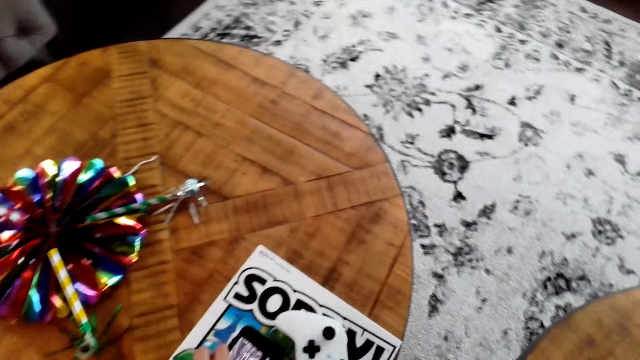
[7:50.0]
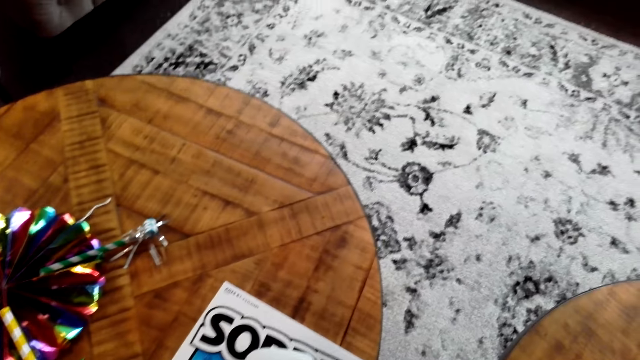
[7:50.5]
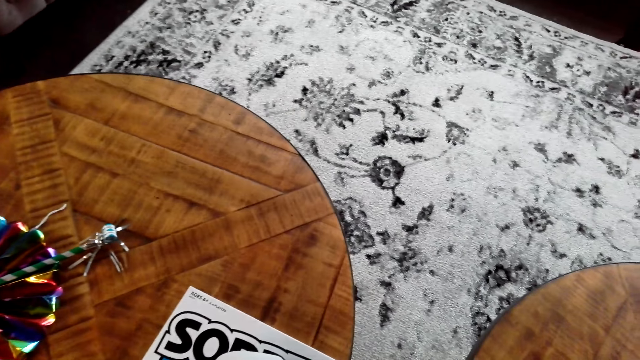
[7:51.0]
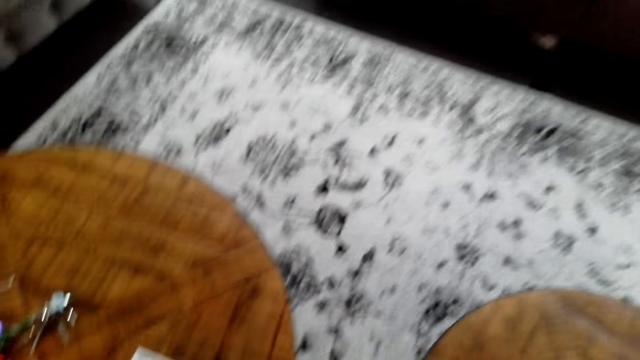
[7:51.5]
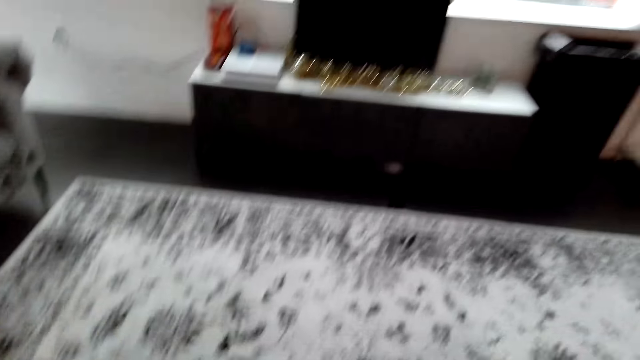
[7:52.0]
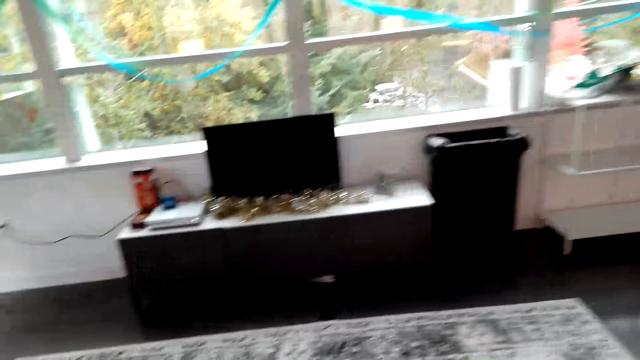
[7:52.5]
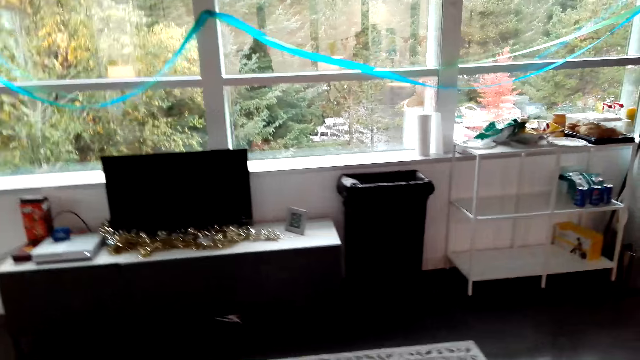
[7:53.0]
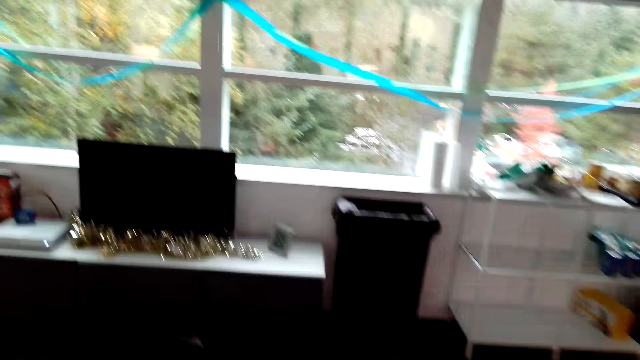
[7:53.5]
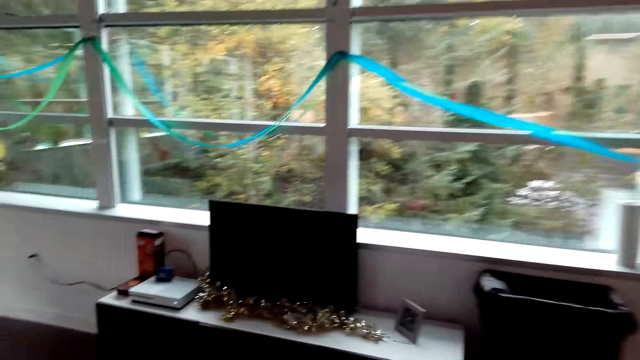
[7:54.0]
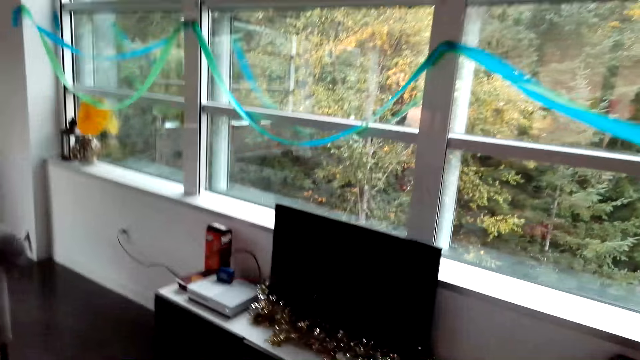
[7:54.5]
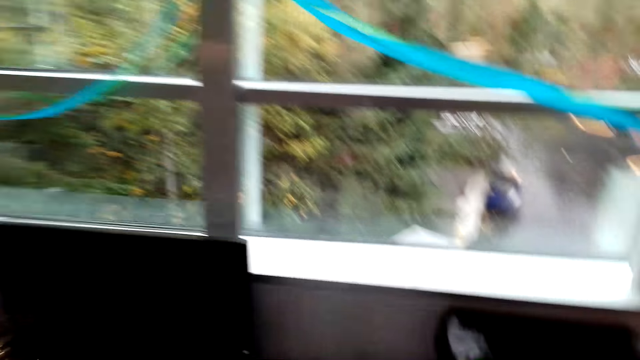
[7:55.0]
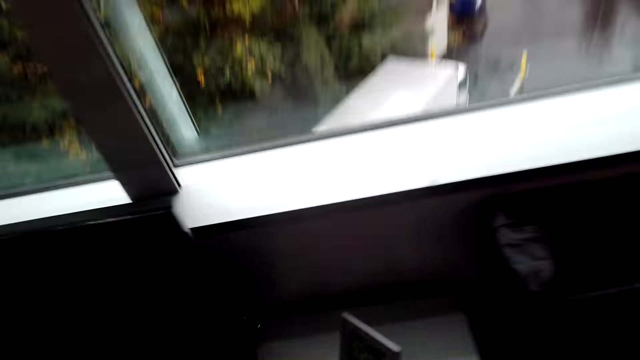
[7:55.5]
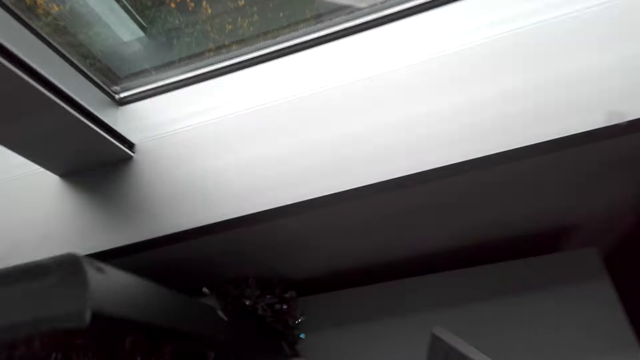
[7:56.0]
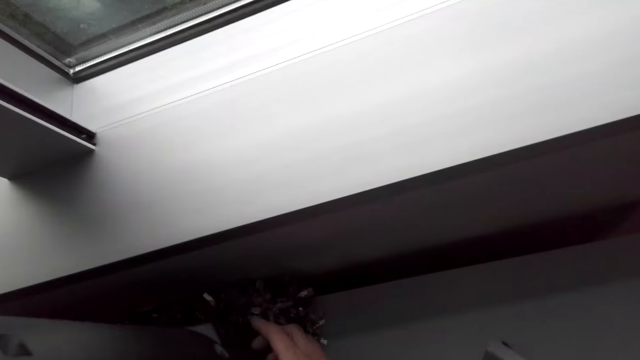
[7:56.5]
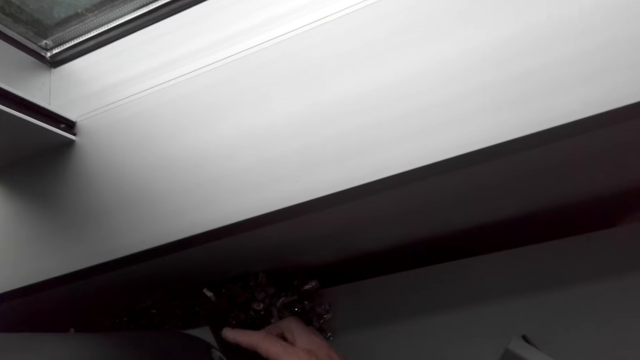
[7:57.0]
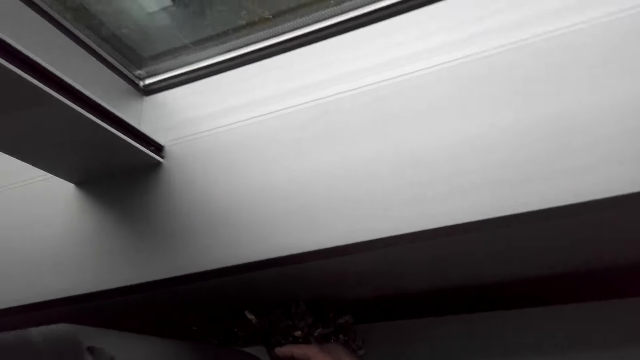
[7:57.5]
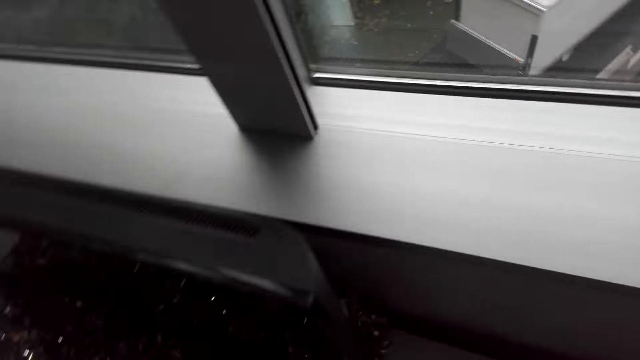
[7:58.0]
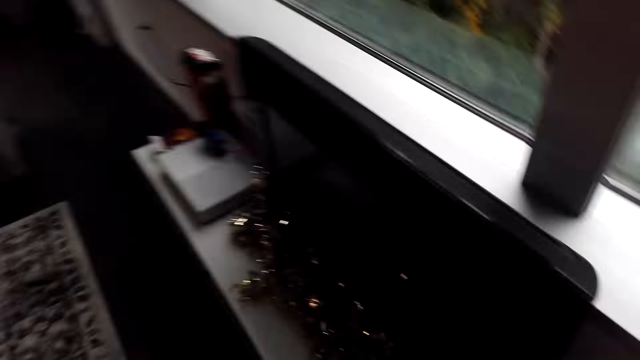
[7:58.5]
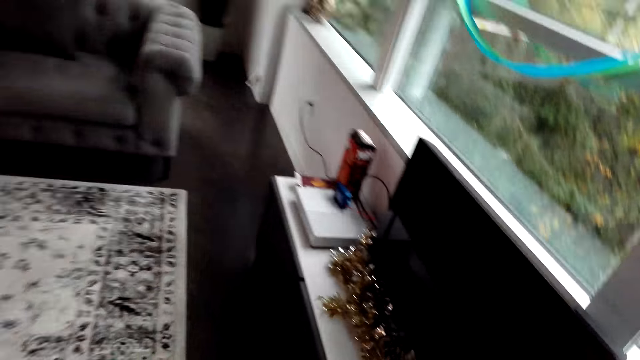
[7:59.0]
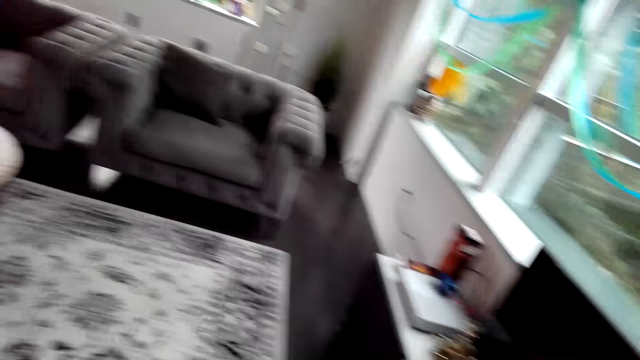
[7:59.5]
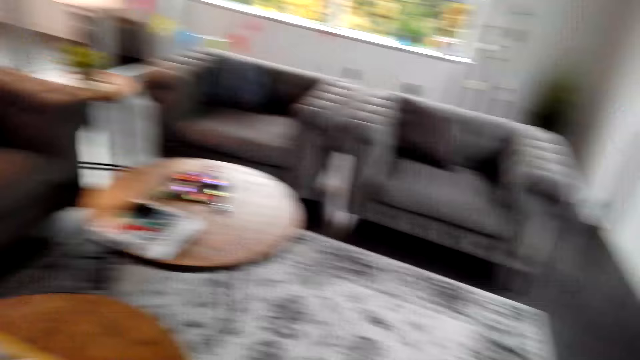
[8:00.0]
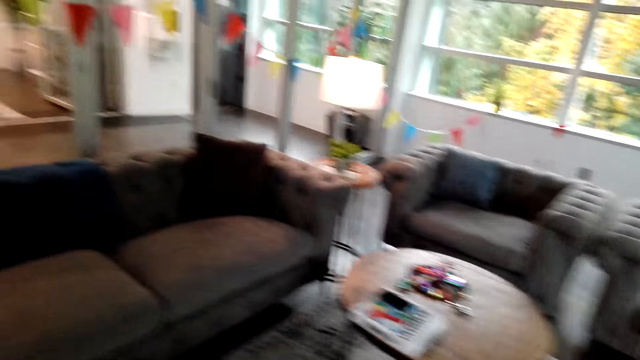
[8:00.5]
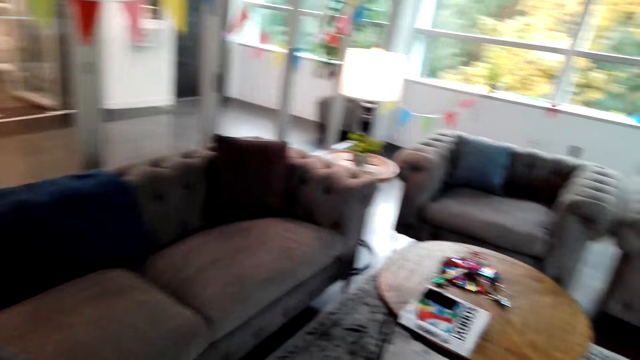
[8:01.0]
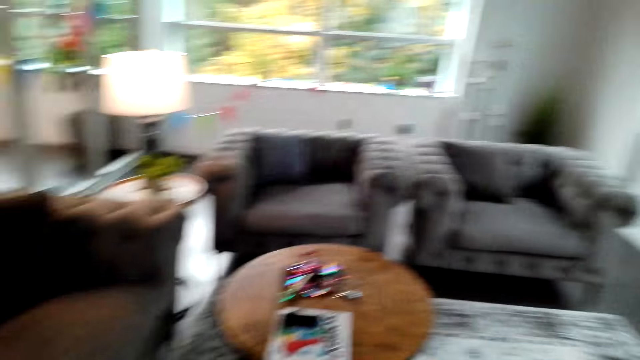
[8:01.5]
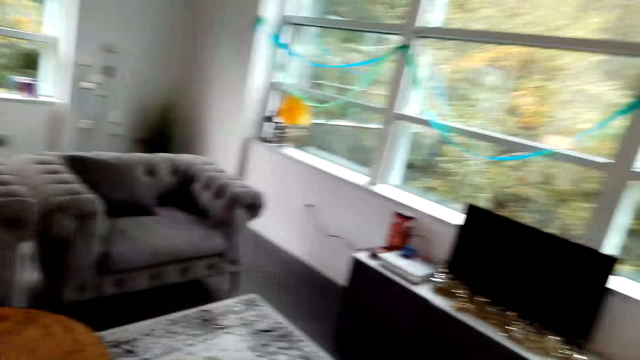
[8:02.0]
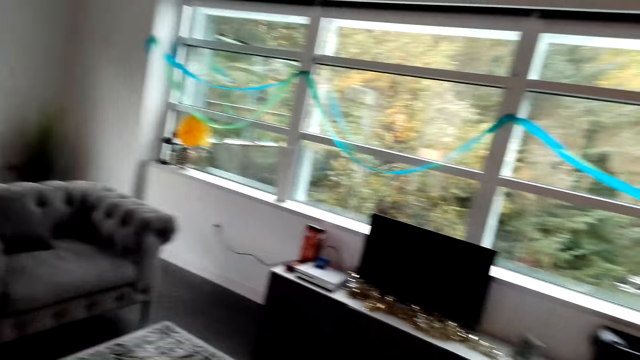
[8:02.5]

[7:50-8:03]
The camera wearer puts his phone on the table. He walks. He switches on the television. He touches the television on the table. He walks around the hotel.

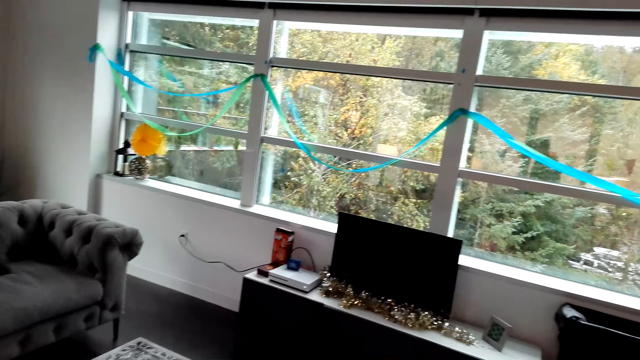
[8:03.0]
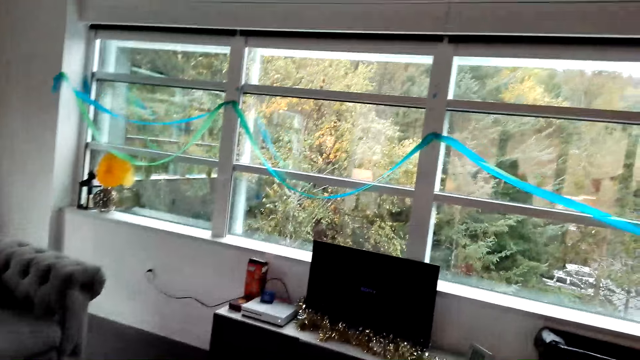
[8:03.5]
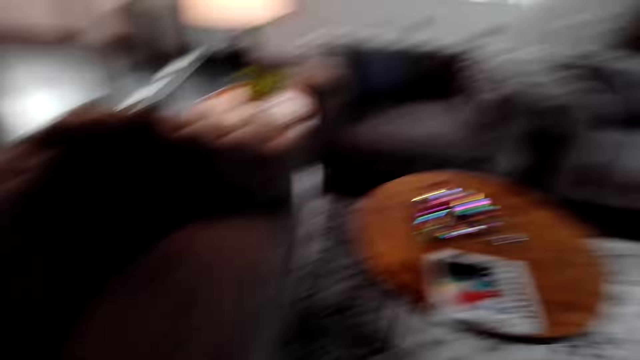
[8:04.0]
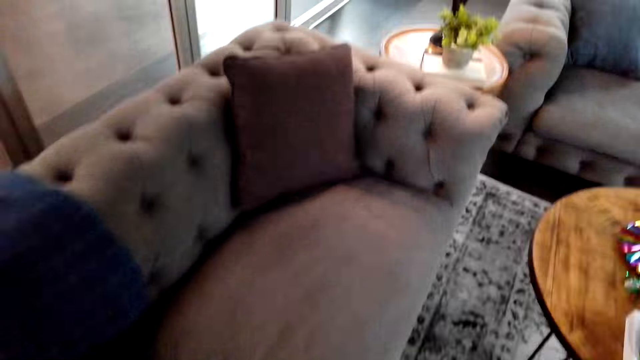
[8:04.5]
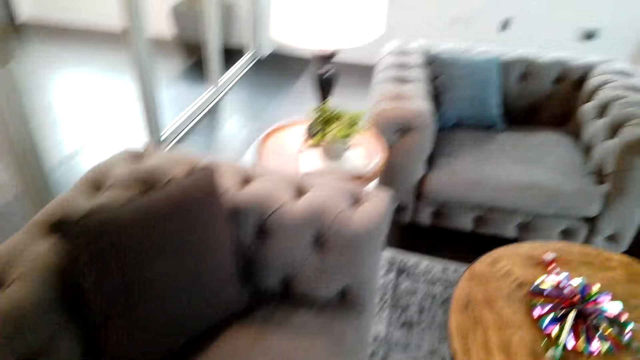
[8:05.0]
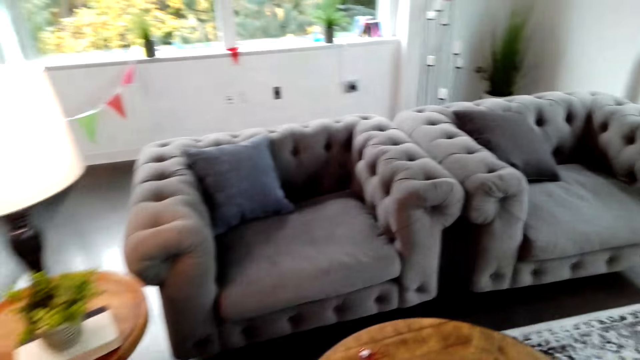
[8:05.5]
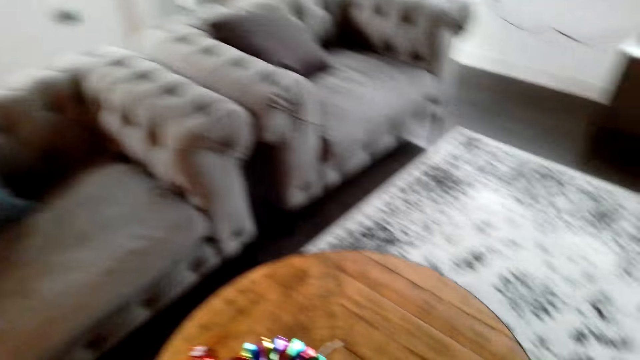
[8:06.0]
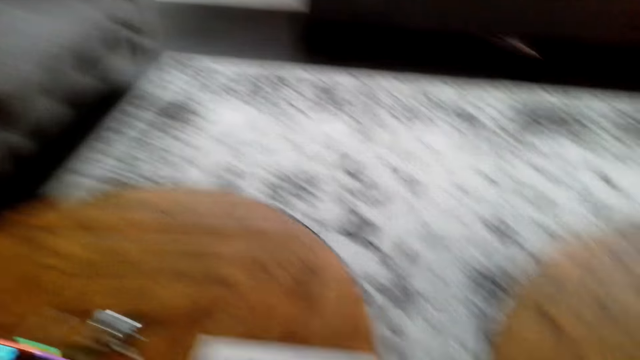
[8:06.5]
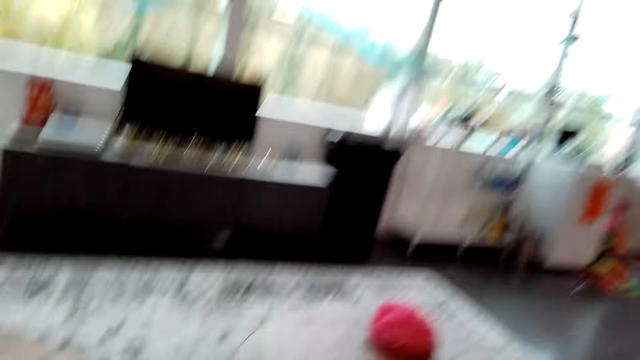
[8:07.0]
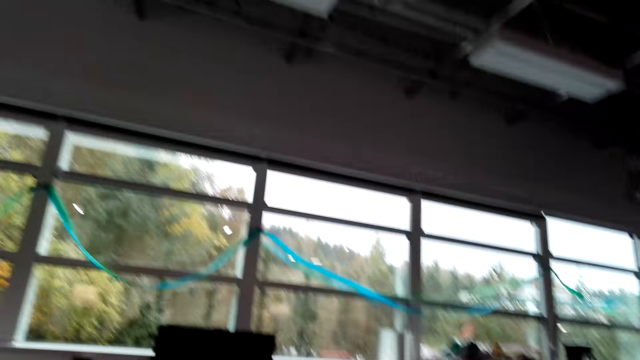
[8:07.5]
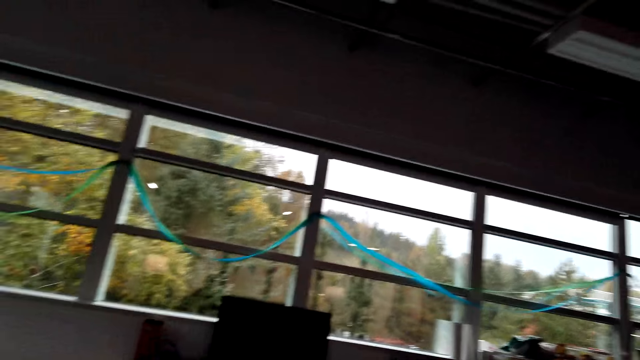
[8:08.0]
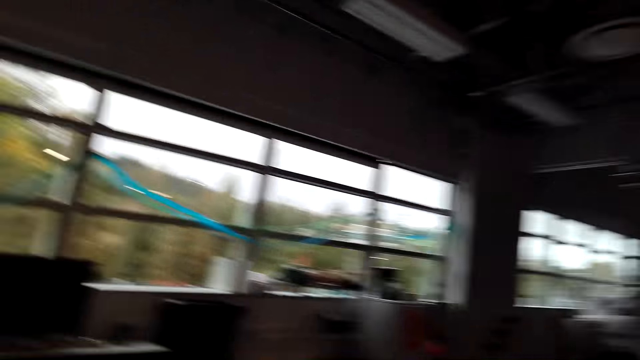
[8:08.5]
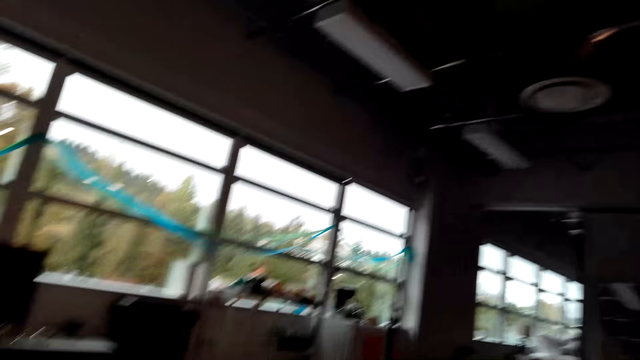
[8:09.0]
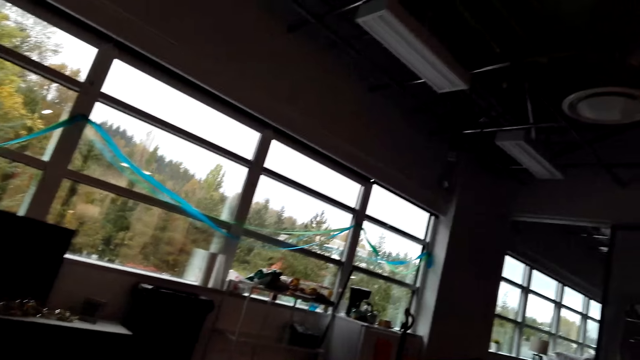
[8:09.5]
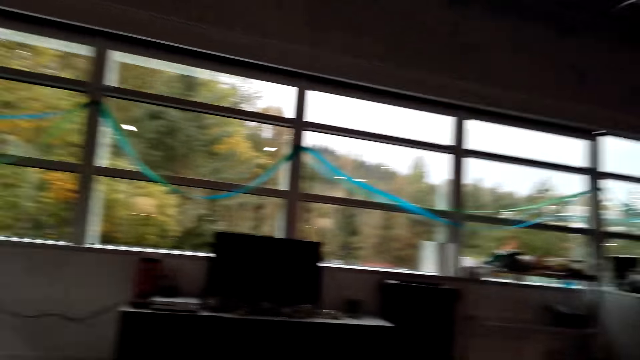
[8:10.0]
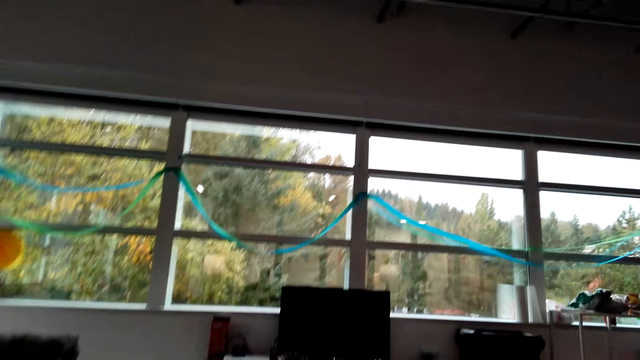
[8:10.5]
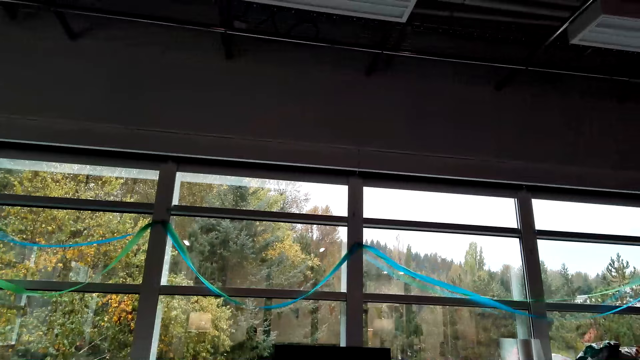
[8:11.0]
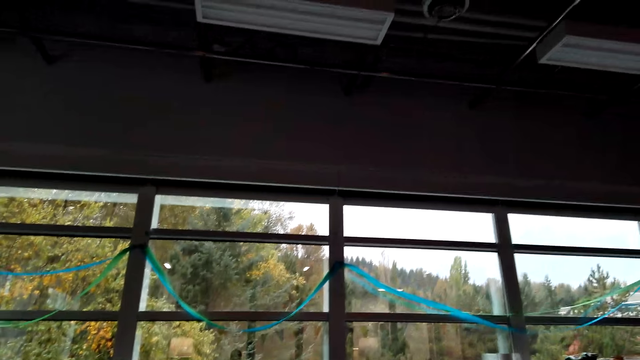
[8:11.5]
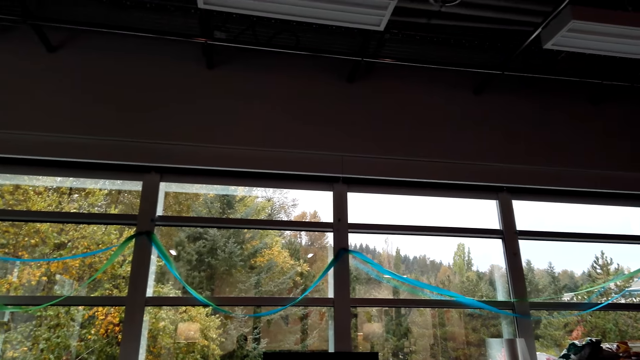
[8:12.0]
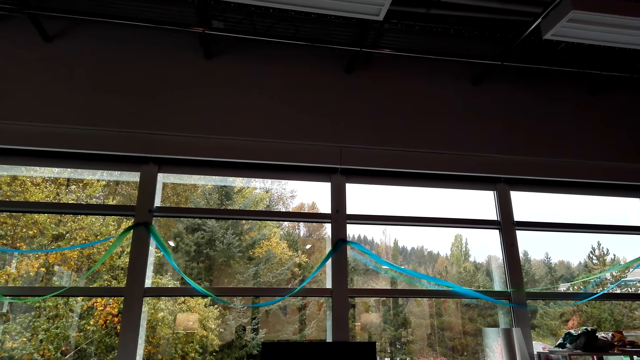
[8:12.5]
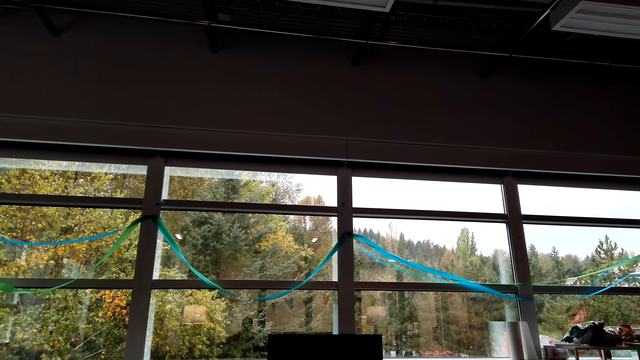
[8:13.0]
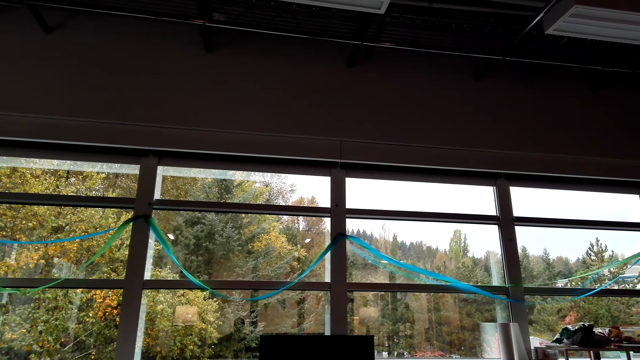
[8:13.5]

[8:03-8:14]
The camera wearer stares at the decoration ribbons.
